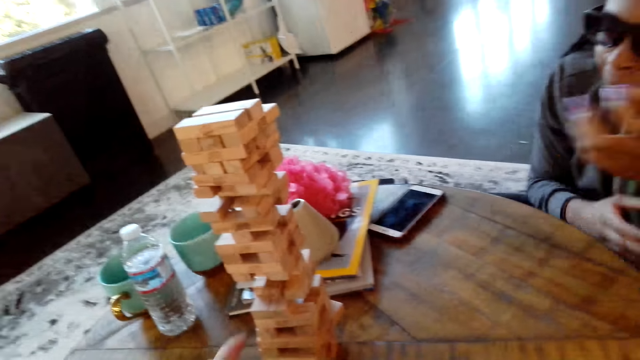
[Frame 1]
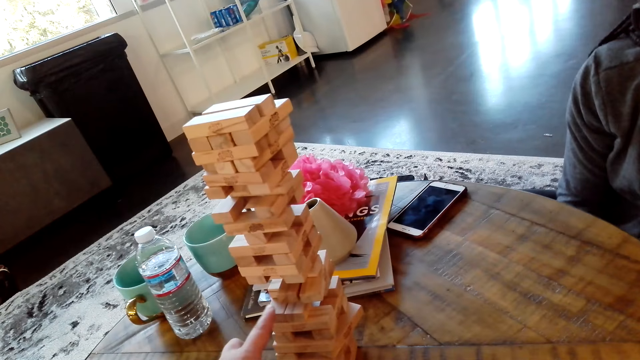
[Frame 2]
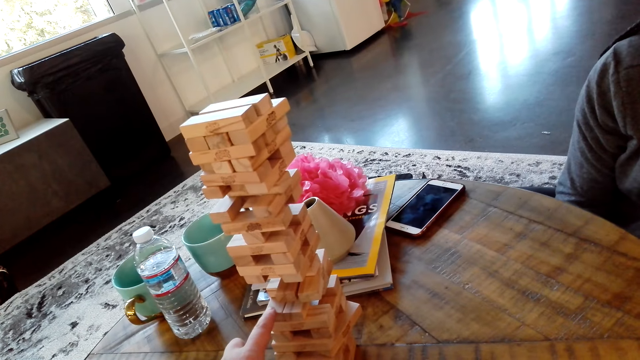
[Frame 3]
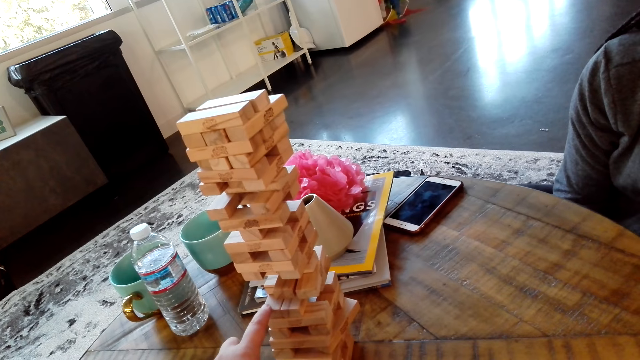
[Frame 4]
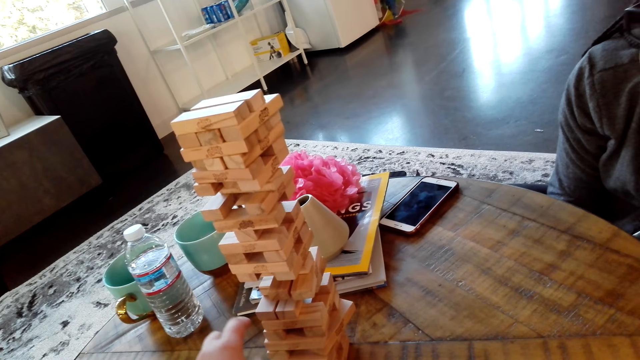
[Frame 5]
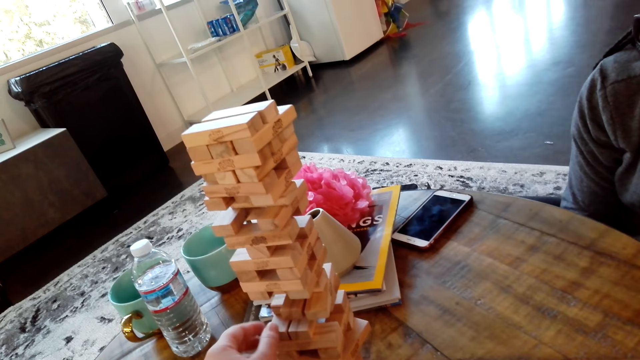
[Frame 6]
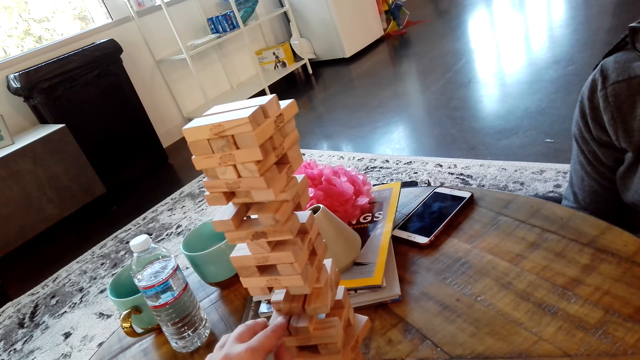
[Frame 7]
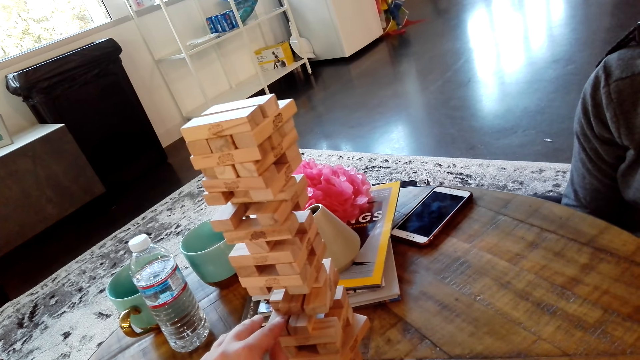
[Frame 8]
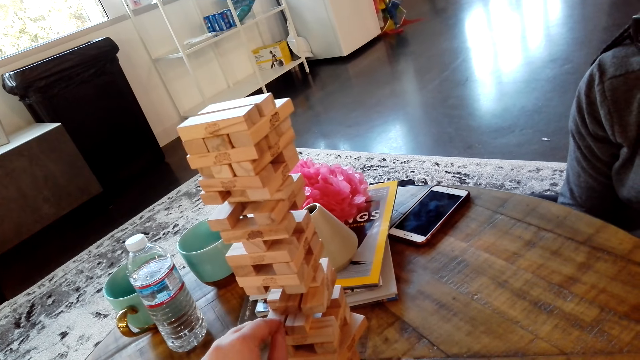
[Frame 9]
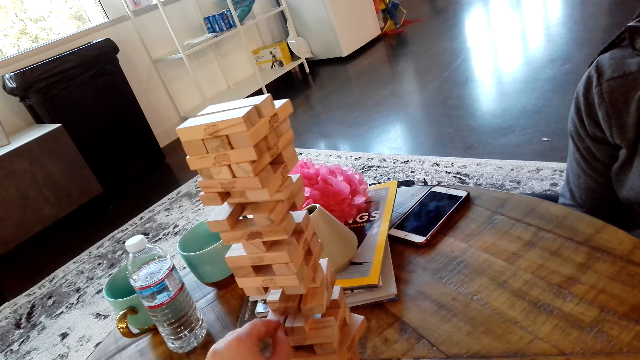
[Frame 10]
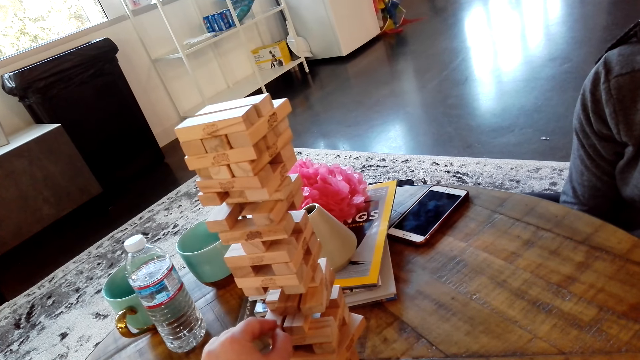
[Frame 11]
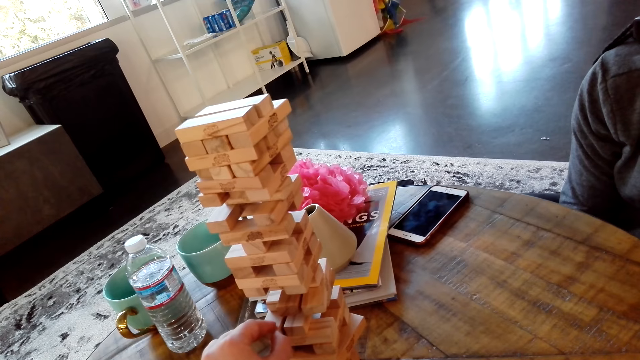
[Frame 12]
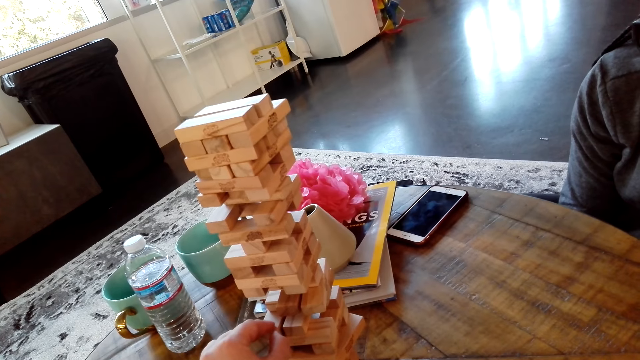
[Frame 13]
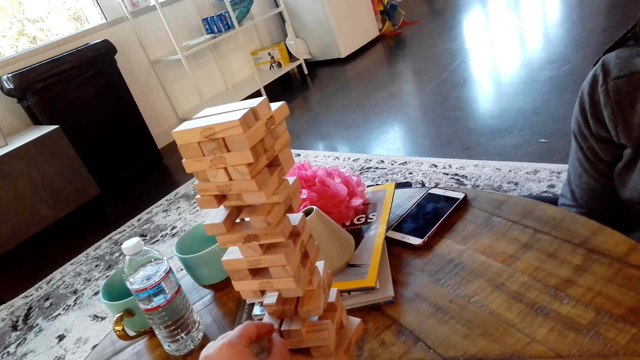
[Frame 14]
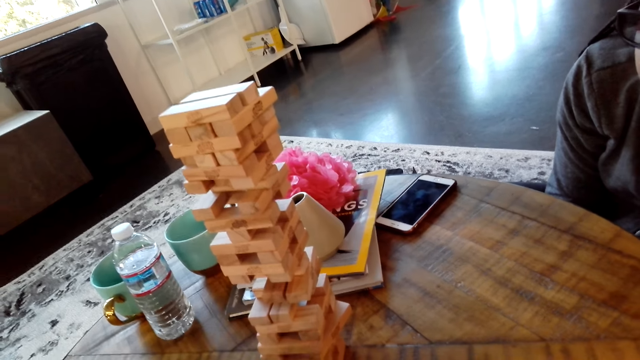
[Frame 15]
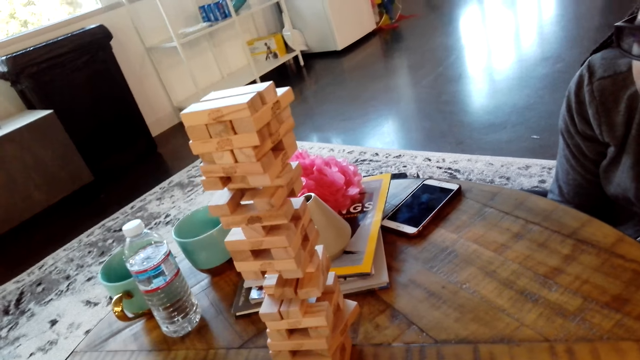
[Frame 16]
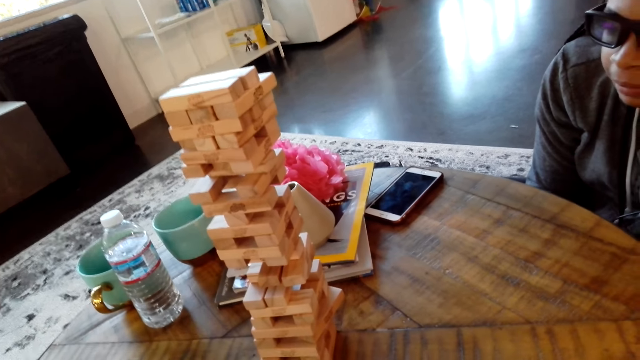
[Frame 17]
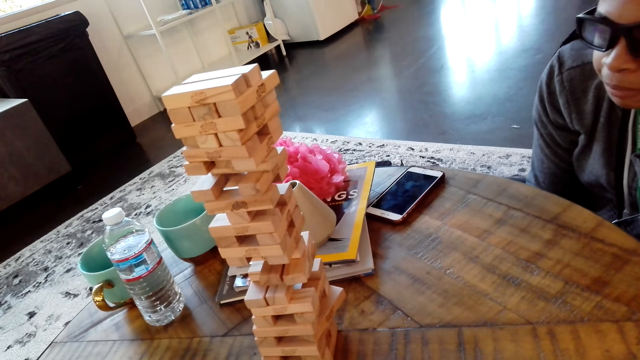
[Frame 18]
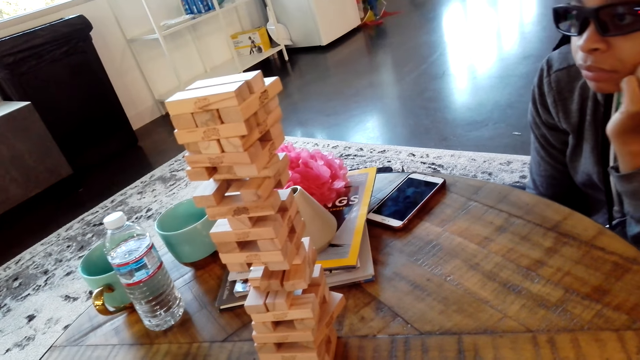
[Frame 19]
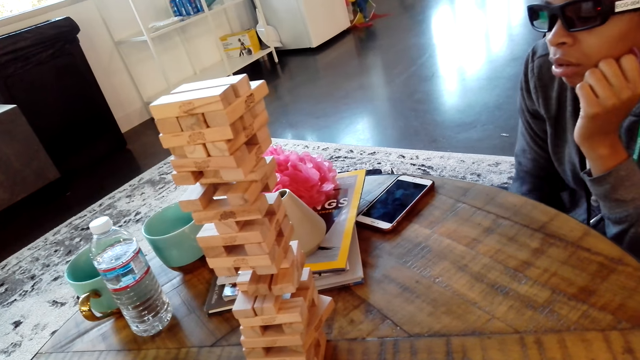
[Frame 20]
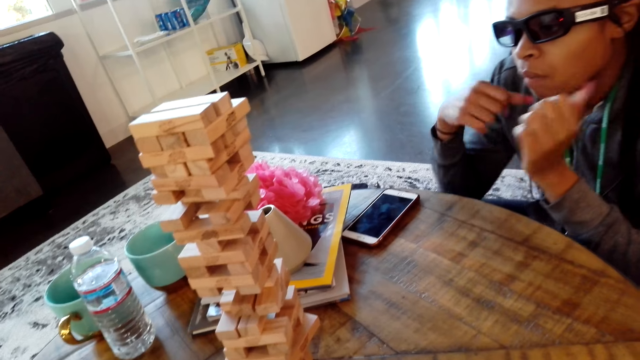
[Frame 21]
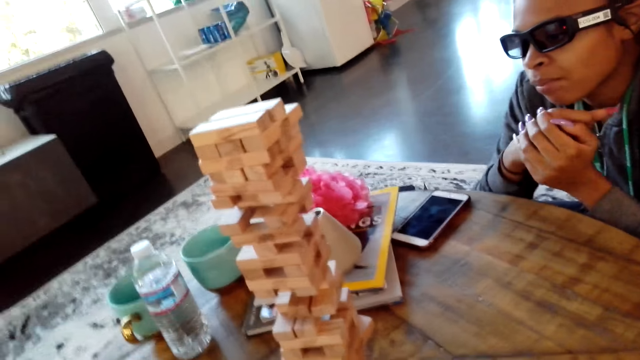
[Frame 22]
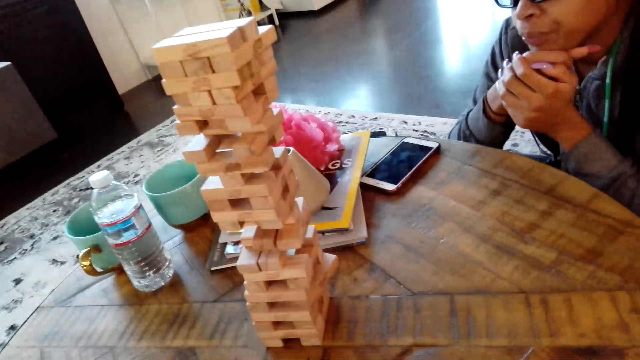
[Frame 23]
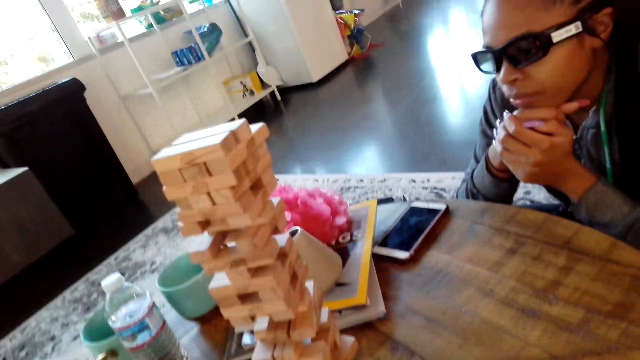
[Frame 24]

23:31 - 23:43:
The camera wearer removes a block. They remove the hand from the blocks.

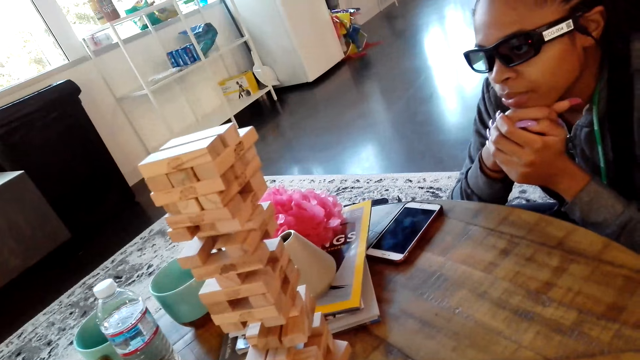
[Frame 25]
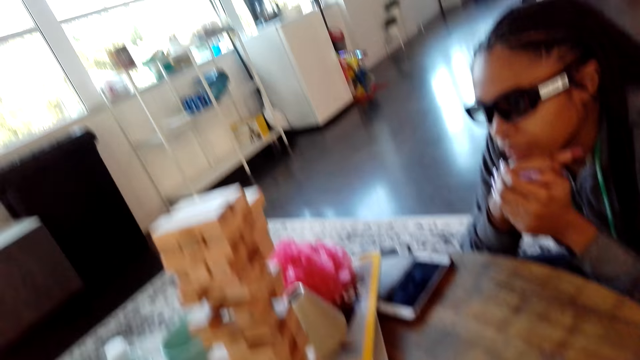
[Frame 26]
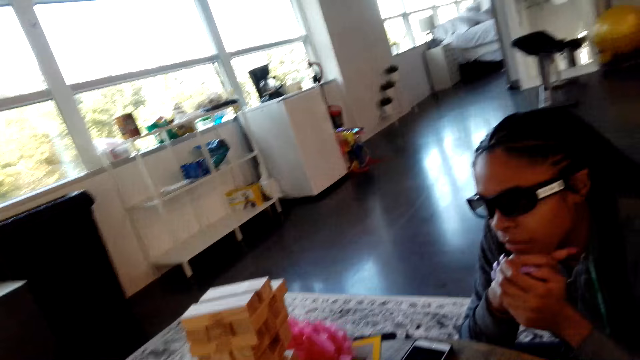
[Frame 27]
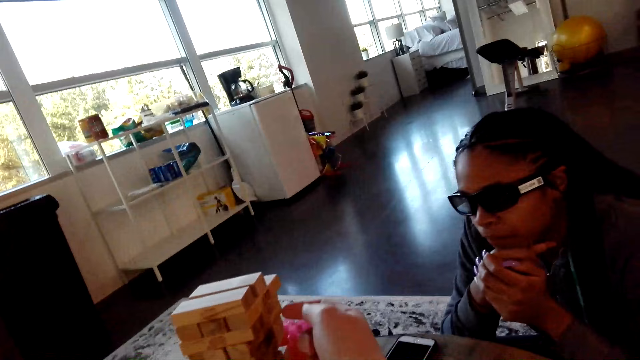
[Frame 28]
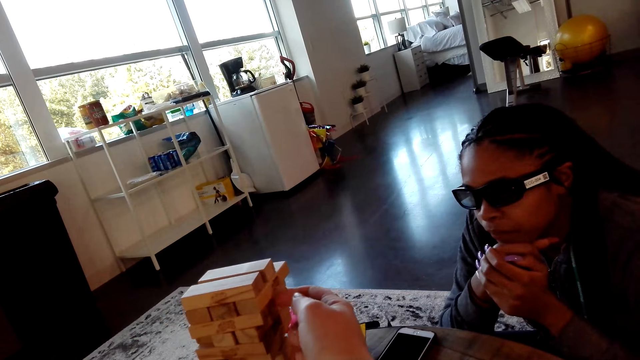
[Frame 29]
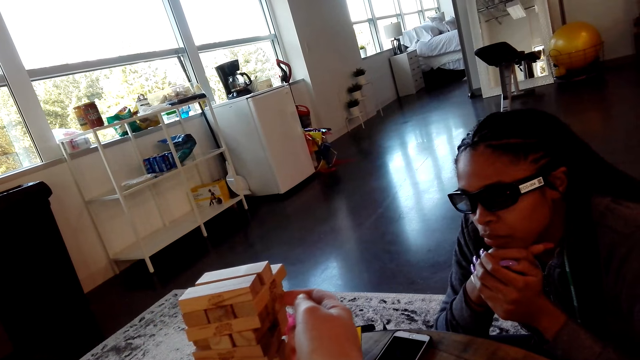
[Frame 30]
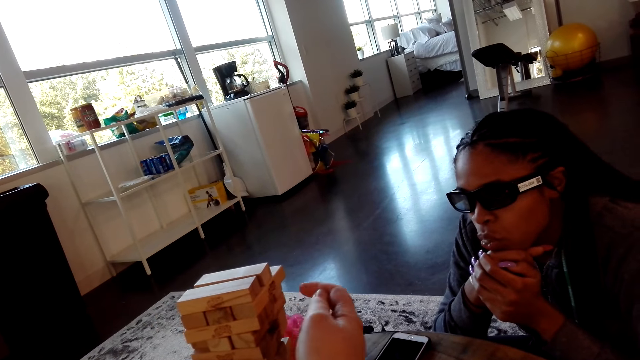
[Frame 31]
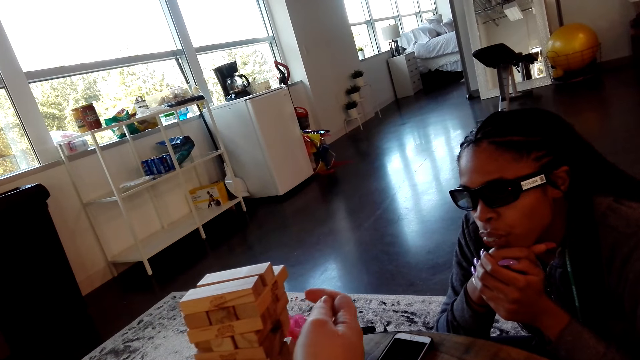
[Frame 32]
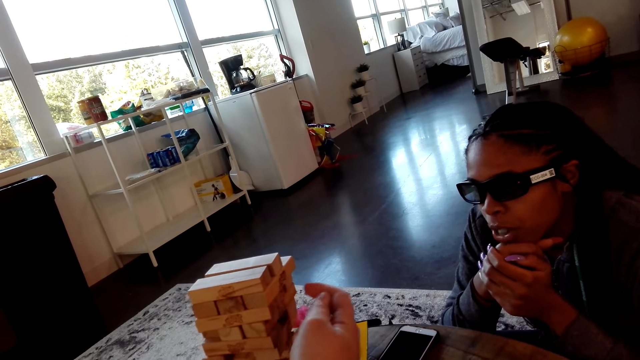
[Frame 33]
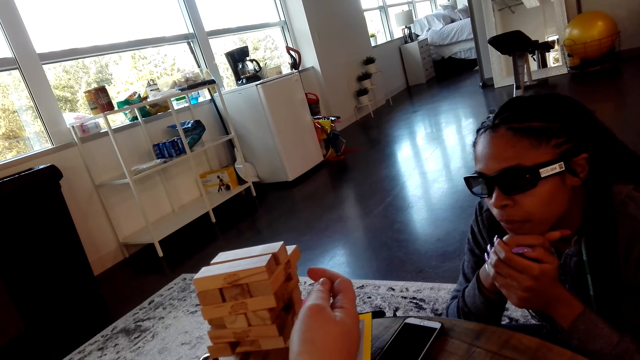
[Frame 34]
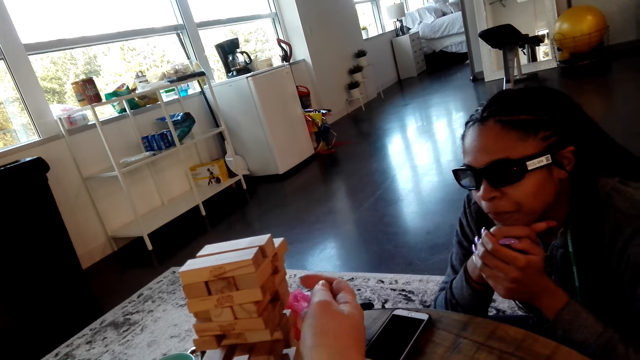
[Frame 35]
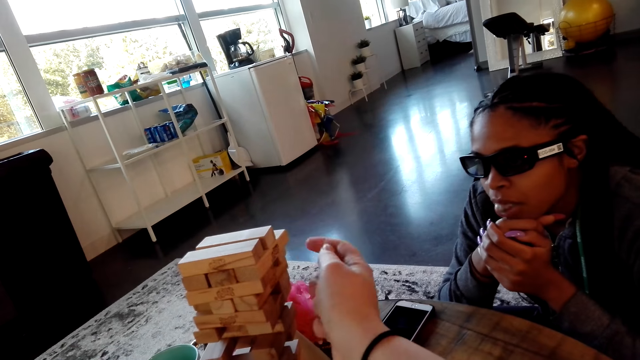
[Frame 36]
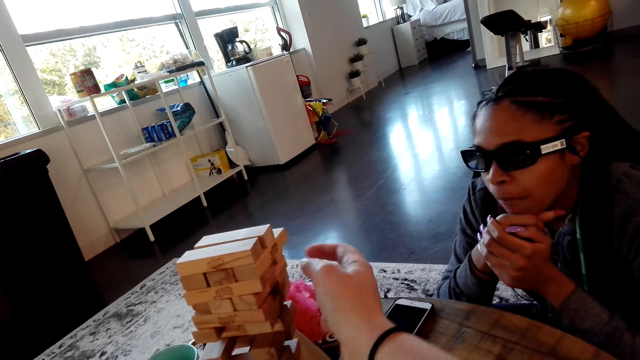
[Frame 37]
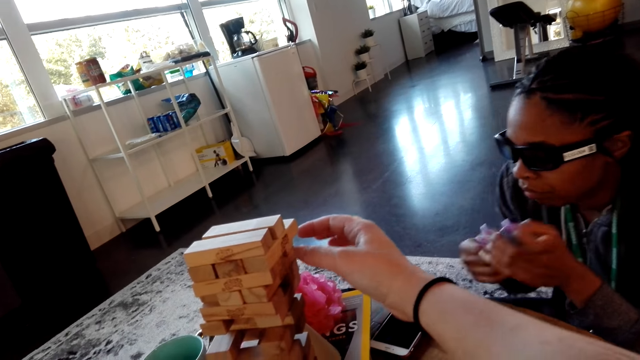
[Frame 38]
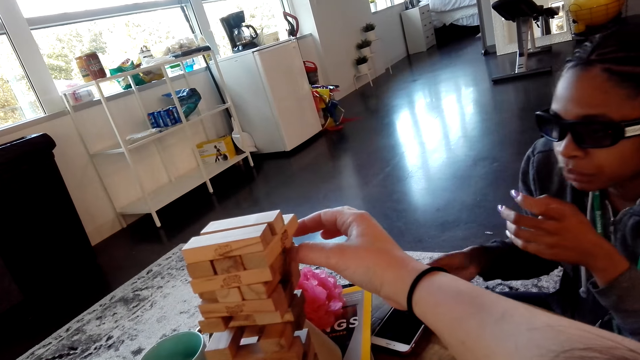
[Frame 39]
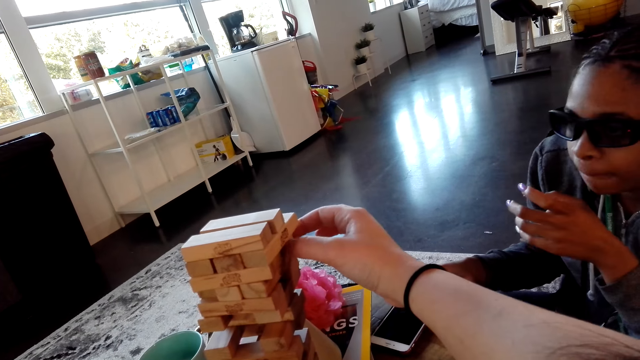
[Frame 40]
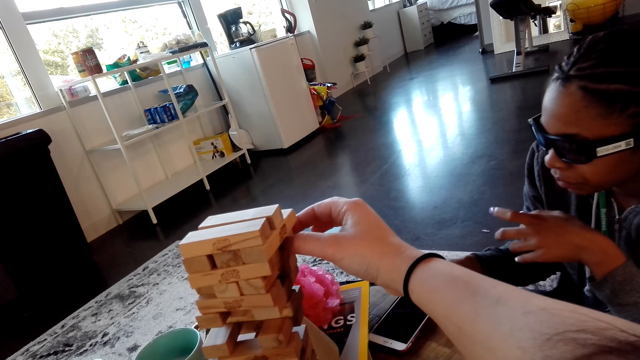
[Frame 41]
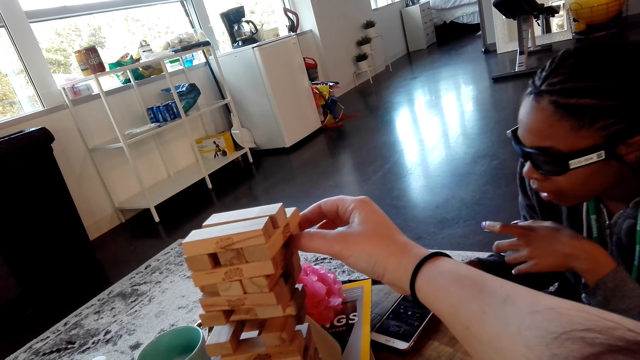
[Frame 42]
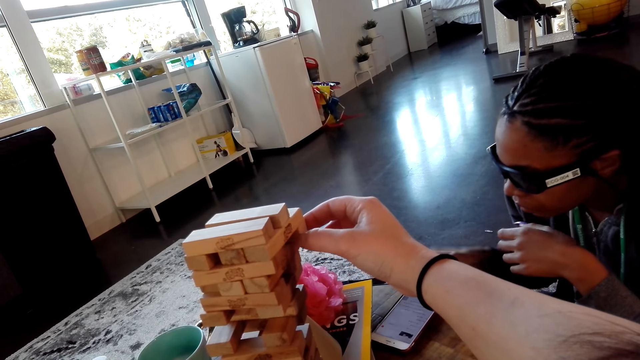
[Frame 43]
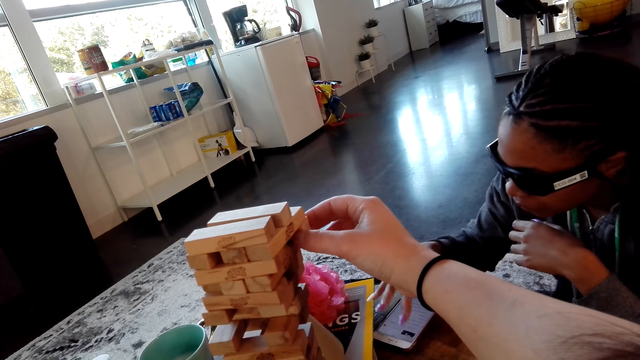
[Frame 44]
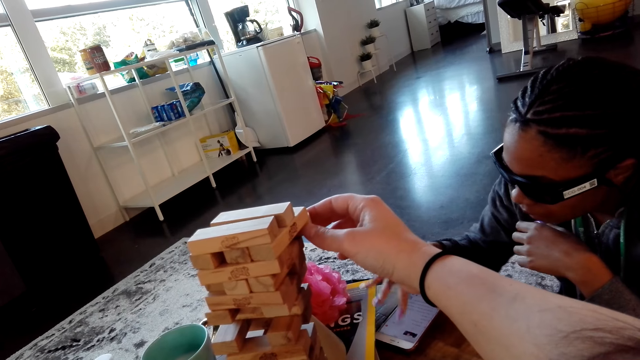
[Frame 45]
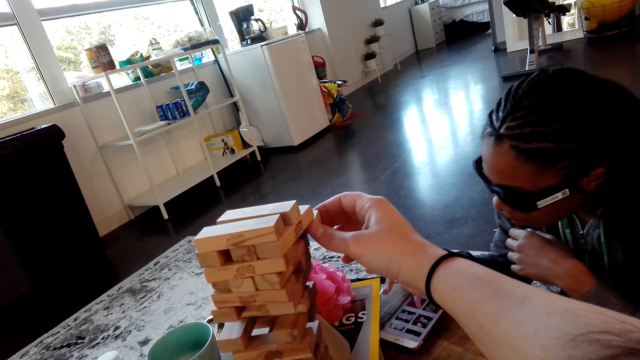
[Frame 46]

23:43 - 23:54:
The camera wearer taps at a block. A woman uses a phone.
